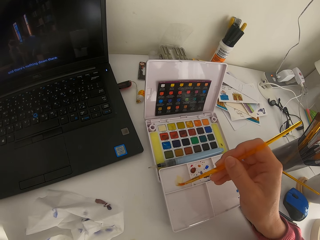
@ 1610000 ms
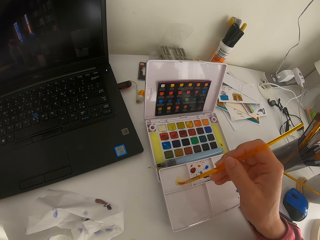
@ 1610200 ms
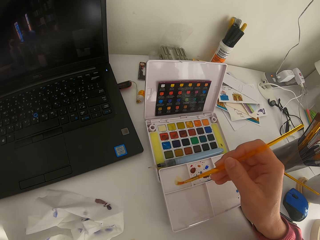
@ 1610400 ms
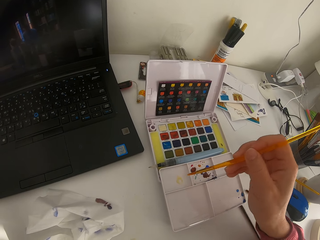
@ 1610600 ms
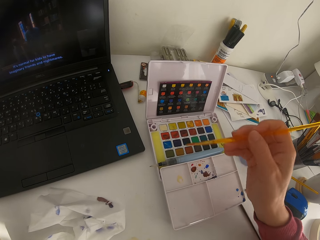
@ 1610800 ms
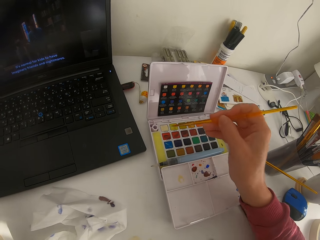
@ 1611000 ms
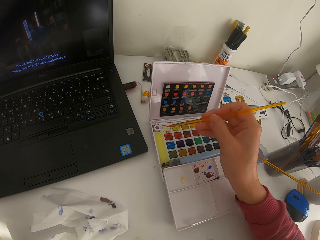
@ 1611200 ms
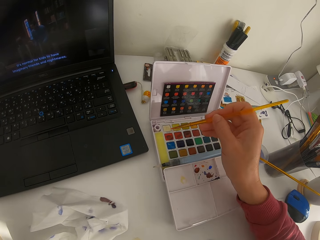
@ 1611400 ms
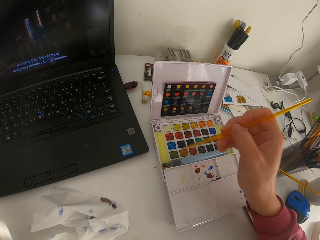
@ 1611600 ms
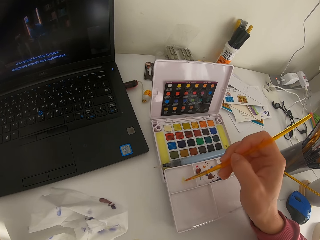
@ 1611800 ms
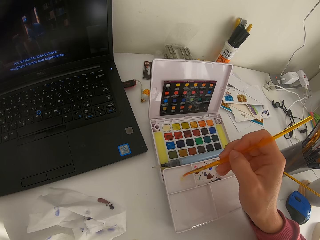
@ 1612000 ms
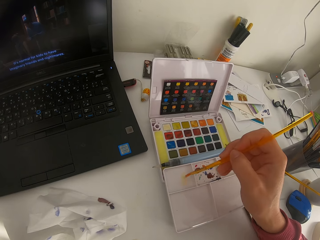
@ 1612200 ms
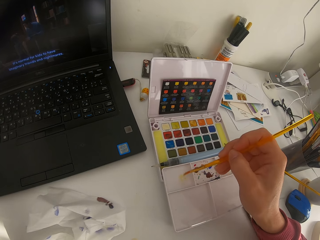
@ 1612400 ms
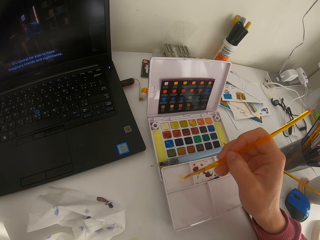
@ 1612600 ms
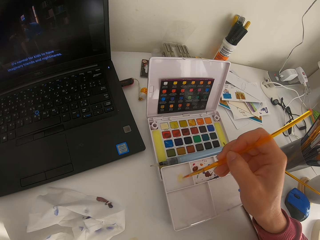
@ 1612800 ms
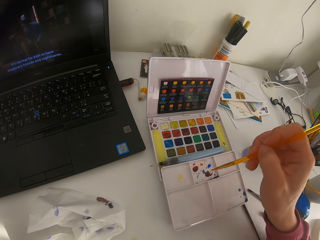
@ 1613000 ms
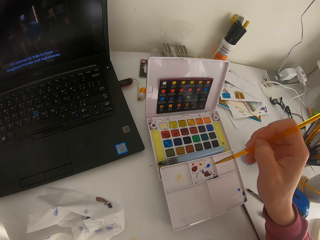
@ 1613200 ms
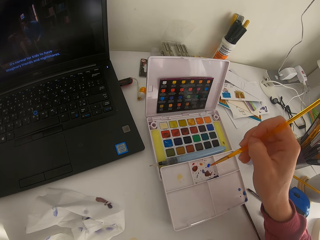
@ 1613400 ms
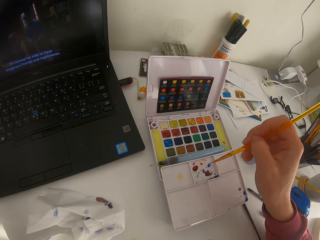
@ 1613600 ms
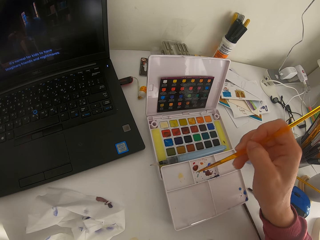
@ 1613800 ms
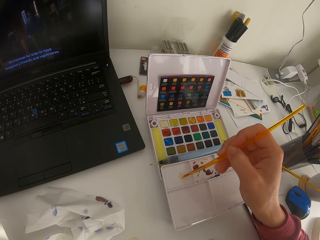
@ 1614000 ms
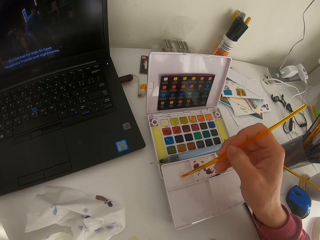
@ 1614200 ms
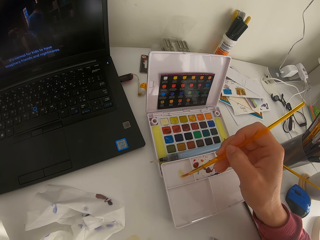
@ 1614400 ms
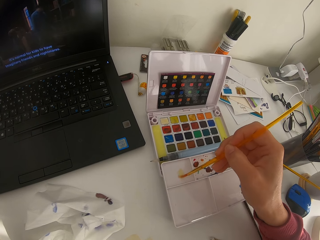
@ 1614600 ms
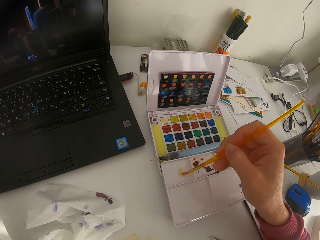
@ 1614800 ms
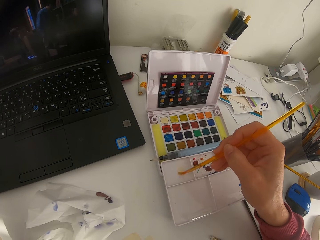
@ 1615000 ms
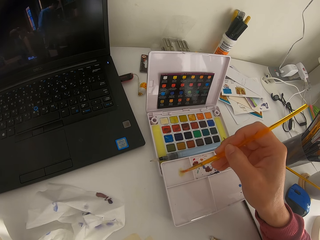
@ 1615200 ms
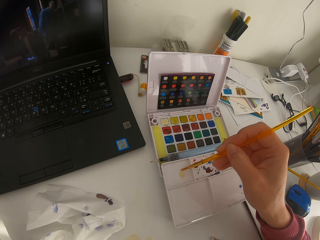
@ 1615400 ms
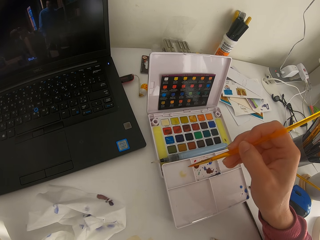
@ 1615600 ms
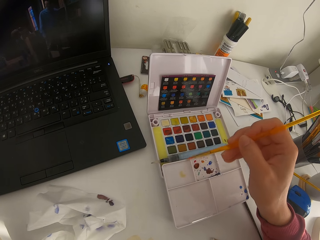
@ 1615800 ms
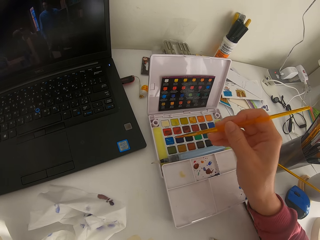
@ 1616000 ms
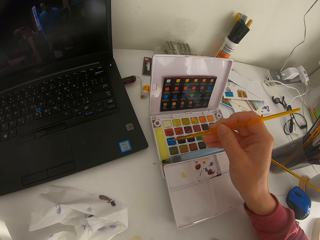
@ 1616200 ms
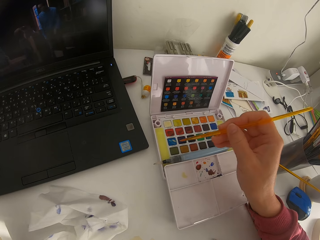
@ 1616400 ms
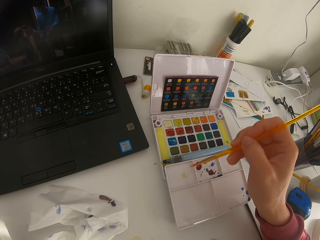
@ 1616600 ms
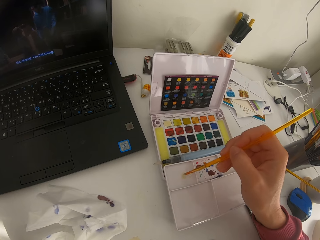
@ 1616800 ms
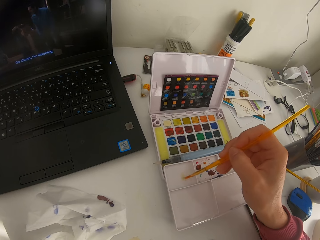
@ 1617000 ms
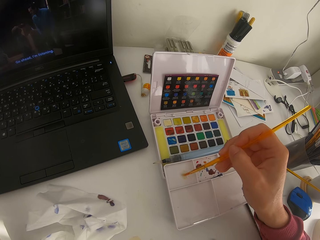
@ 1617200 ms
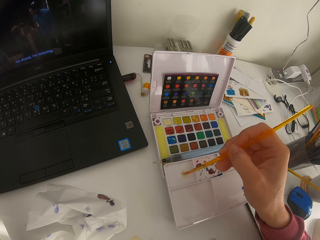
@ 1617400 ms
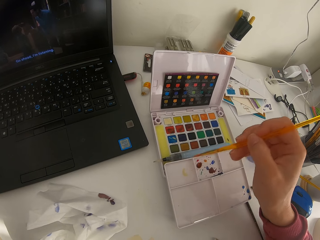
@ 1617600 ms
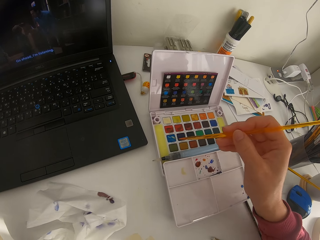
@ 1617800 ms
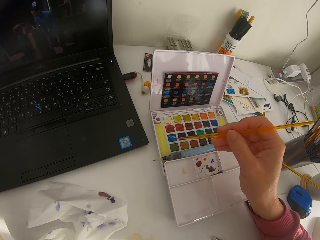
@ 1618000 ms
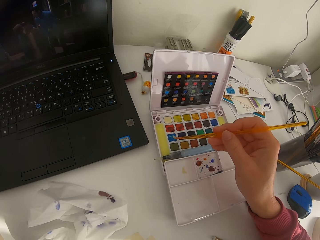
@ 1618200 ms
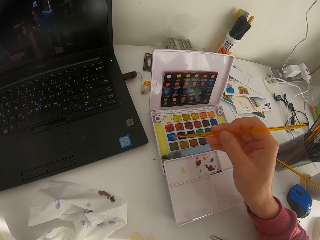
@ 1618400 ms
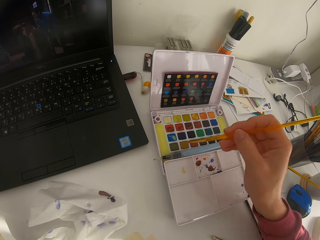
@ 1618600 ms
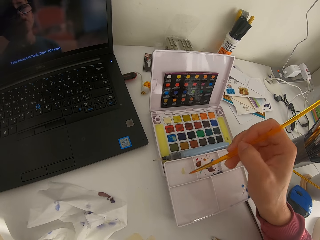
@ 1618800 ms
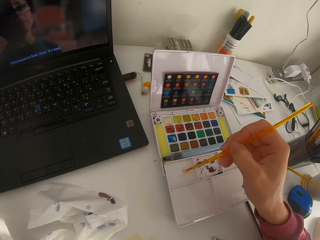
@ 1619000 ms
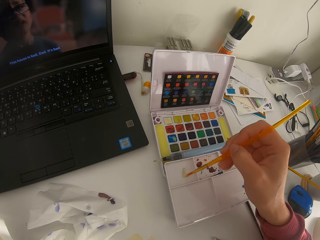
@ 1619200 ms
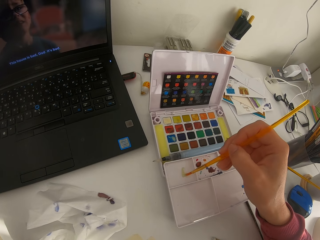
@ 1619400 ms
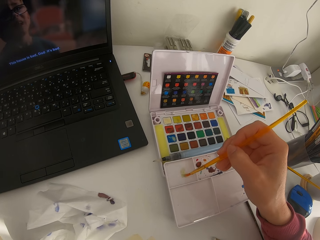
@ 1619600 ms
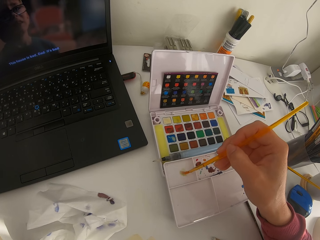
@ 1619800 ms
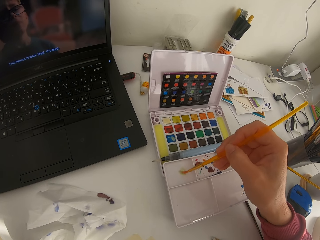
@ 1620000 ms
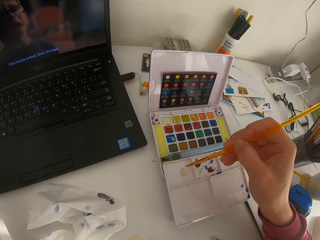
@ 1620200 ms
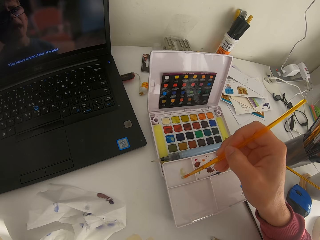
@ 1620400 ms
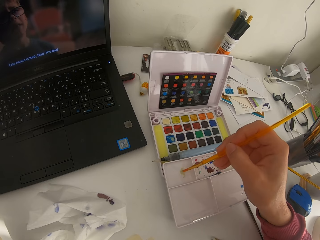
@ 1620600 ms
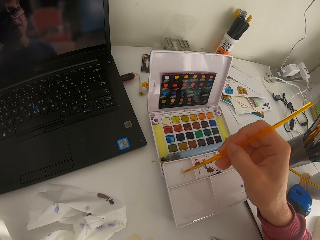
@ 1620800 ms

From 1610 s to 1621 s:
The camera wearer mixes paint on the palette. They touch the paint brush on the solid watercolor. They mix paint on the palette. They touch the paint brush on the solid watercolor. They mix paint on the palette. They touch the paint brush on the solid watercolor.

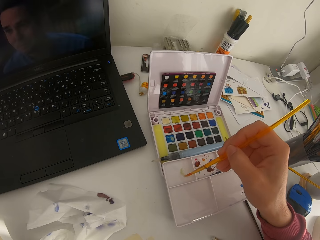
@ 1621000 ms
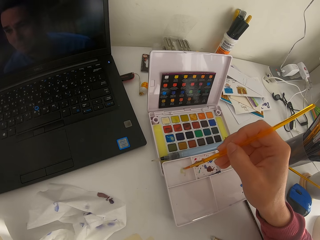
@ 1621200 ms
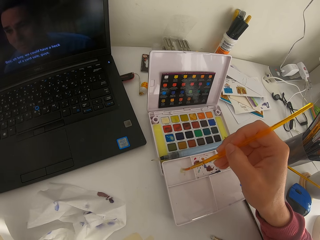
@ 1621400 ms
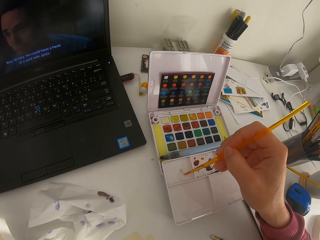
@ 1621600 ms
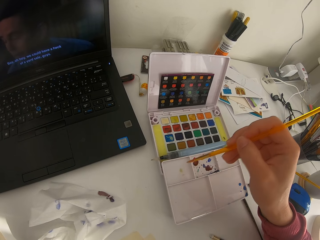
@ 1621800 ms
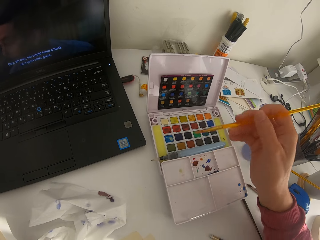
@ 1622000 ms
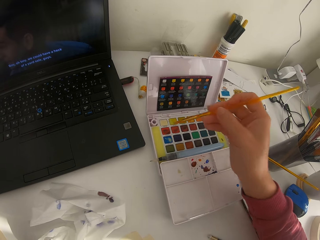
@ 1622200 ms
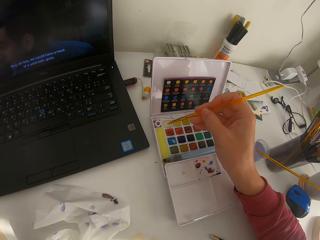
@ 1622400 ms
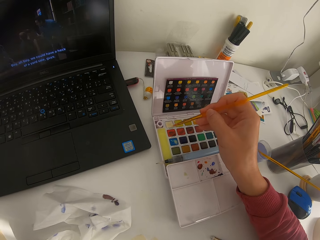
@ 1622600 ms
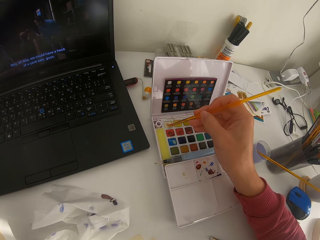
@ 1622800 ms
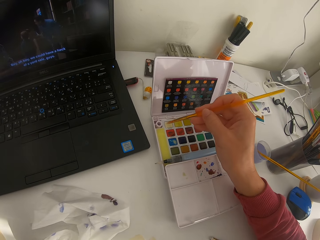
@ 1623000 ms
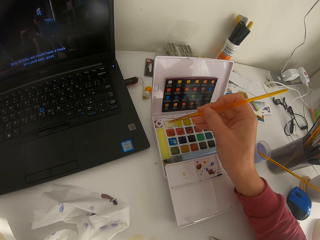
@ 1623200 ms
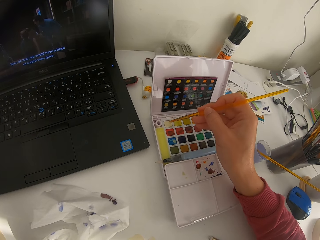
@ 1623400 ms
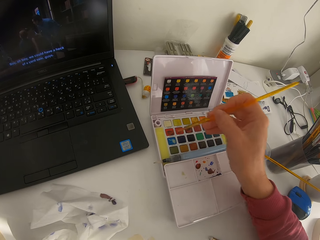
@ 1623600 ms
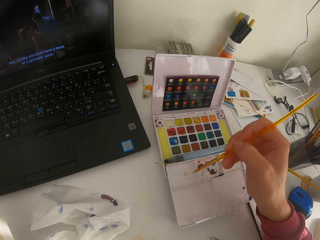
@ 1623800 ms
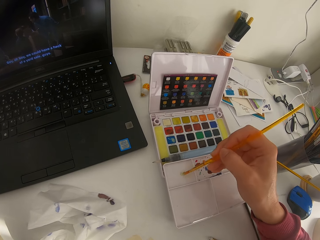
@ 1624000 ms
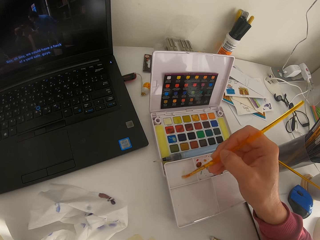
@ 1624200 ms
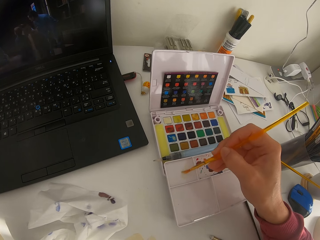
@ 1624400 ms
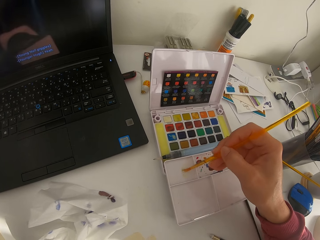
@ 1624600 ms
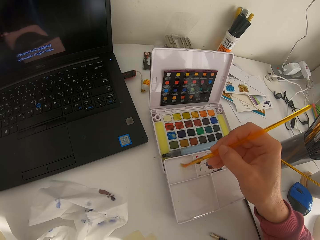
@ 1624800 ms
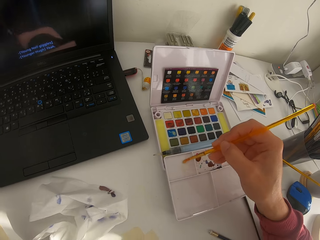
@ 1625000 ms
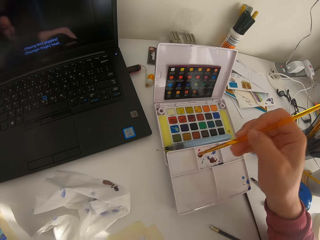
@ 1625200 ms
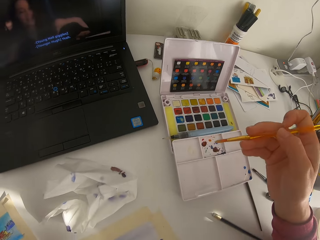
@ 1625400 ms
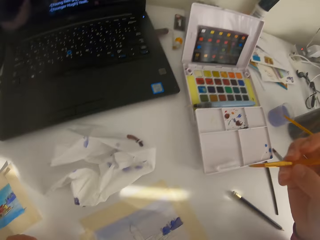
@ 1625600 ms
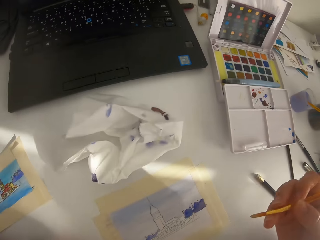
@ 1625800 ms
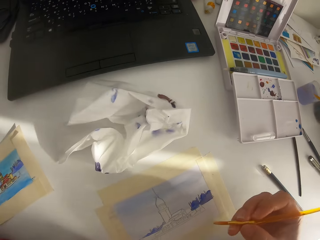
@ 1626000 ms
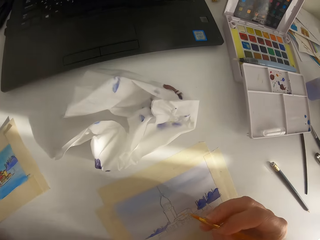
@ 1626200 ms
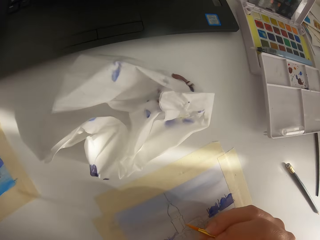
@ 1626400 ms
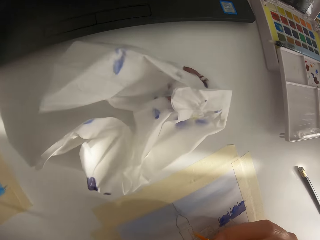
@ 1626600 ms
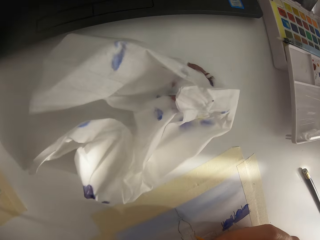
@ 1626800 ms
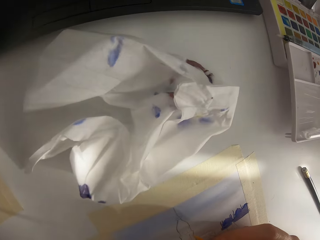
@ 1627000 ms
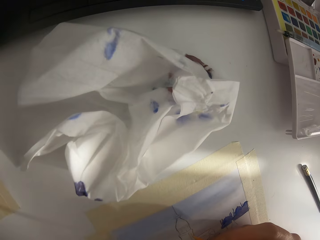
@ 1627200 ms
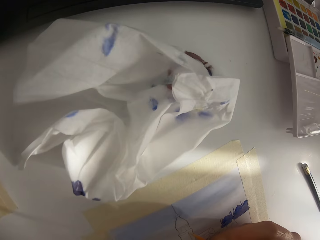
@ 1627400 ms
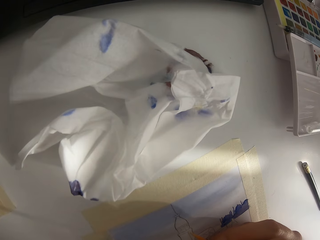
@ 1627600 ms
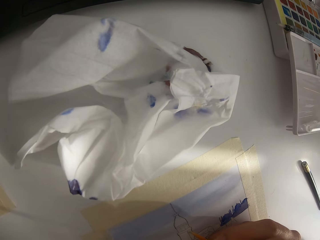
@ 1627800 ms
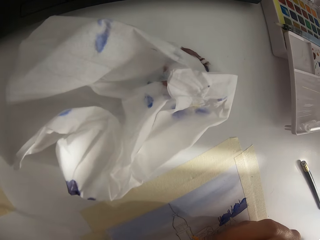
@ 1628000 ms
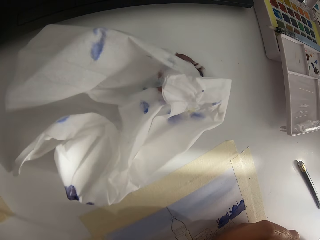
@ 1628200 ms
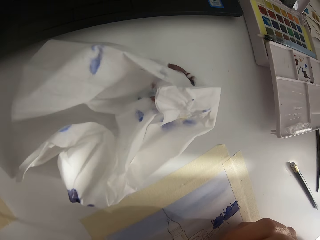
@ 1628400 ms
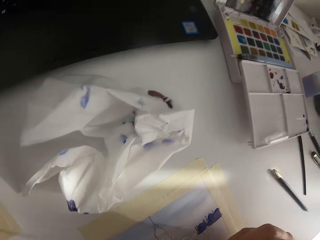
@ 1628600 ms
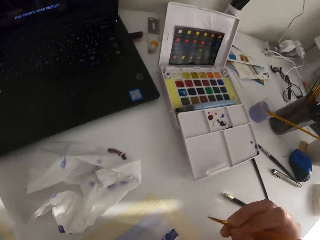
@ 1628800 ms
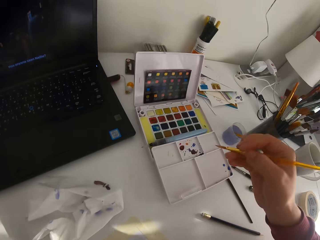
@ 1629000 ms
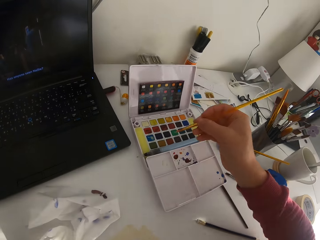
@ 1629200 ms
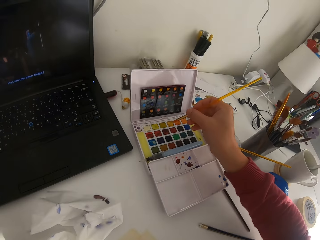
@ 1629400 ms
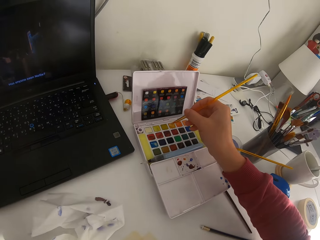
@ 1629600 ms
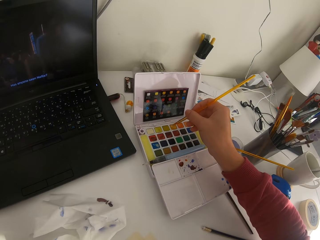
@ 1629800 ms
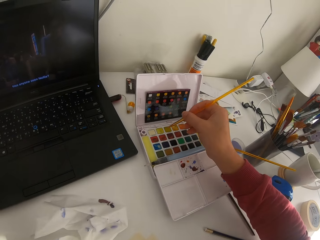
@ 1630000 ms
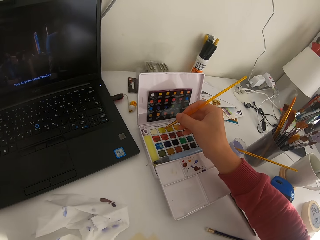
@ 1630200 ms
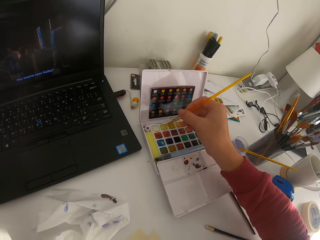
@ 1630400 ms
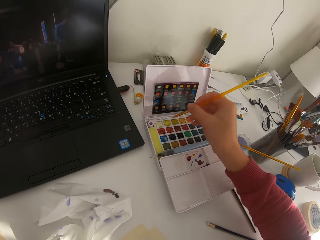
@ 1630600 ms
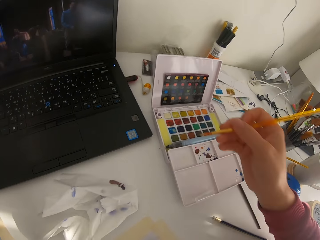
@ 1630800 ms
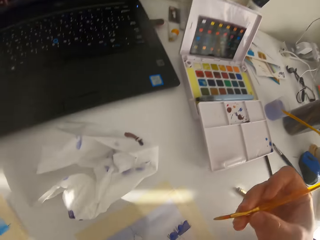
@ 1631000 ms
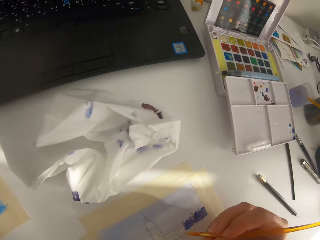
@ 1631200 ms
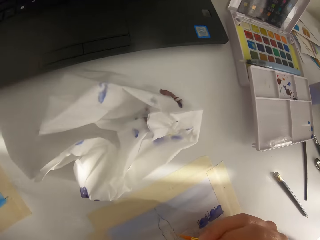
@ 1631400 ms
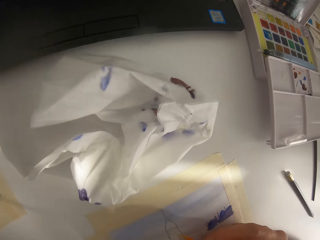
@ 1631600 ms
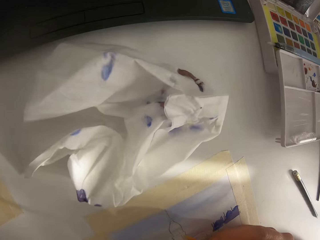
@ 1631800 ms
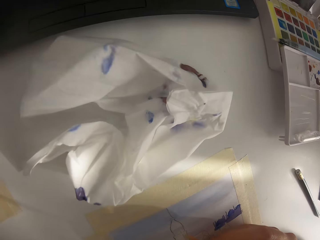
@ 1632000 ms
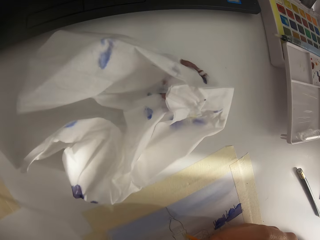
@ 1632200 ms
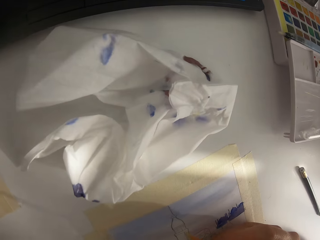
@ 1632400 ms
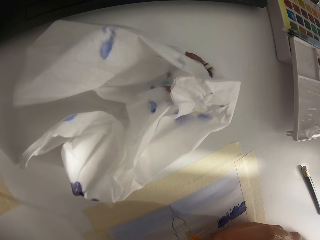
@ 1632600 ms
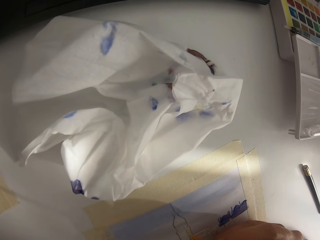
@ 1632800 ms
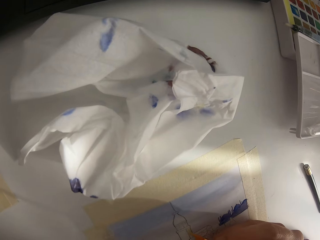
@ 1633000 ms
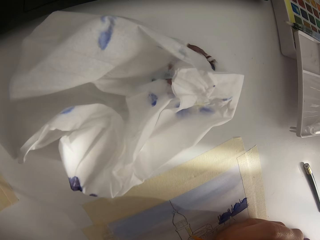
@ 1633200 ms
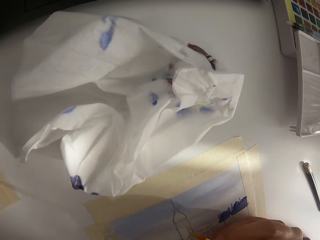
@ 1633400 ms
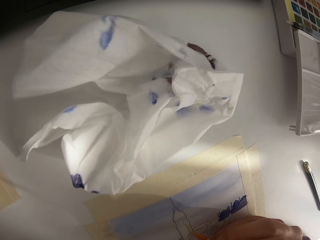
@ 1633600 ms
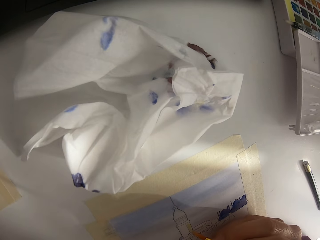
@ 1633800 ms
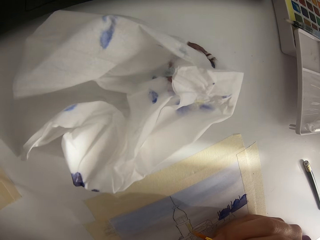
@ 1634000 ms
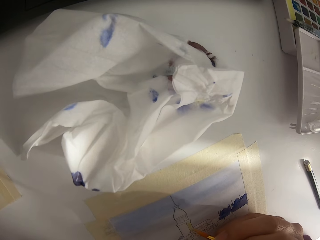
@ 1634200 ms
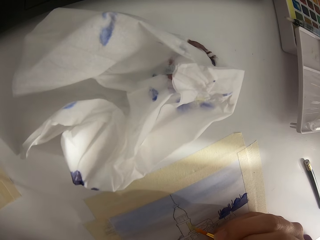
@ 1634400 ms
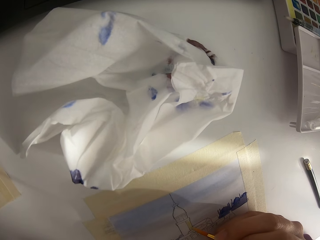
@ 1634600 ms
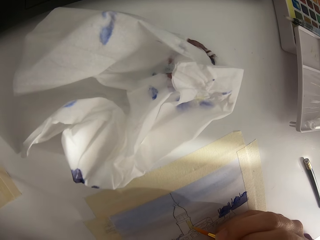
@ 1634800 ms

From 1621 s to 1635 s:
The camera wearer mixes paint on the palette. They touch the paint brush on the solid watercolor. They mix paint on the palette. They paint on the paper. They touch the paint brush on the solid watercolor.
